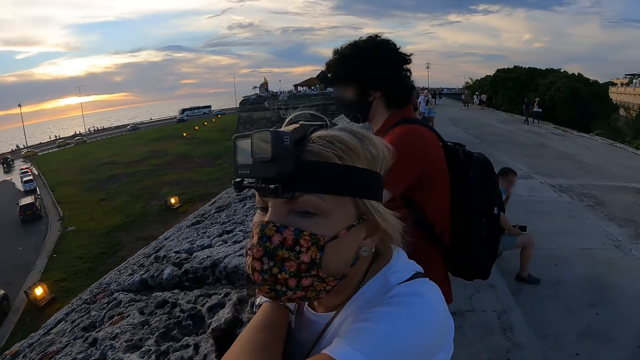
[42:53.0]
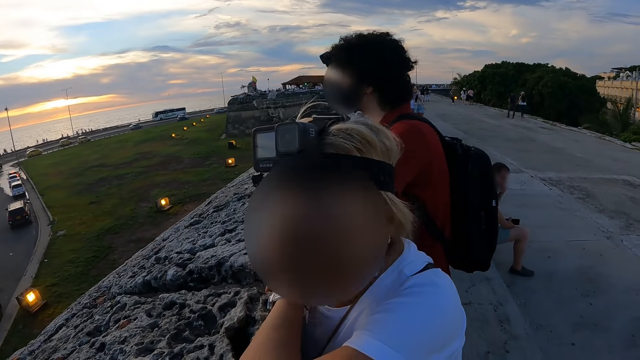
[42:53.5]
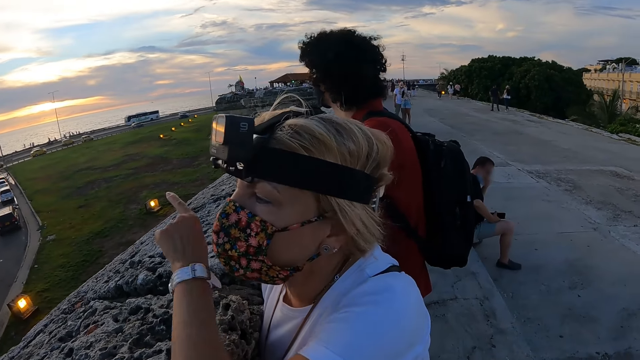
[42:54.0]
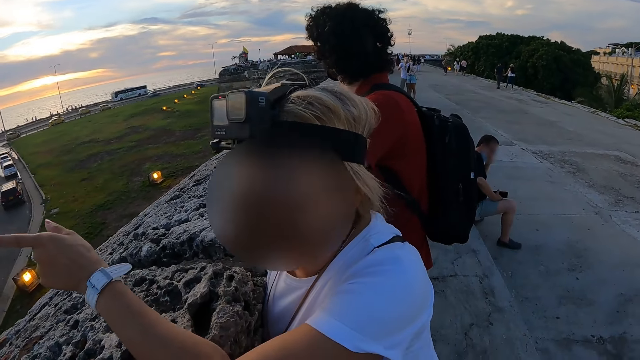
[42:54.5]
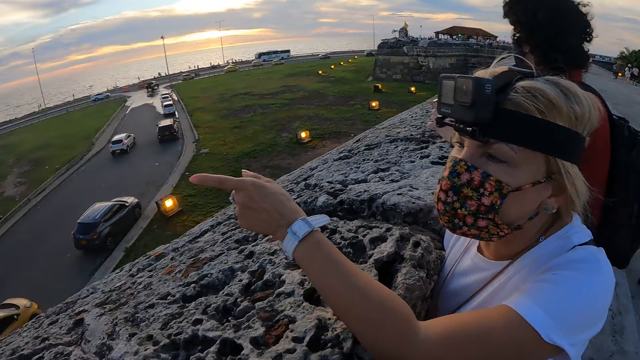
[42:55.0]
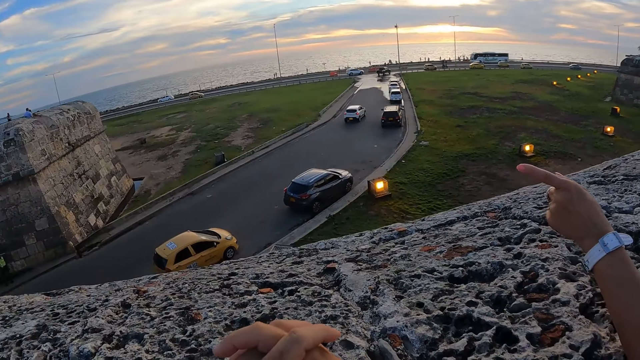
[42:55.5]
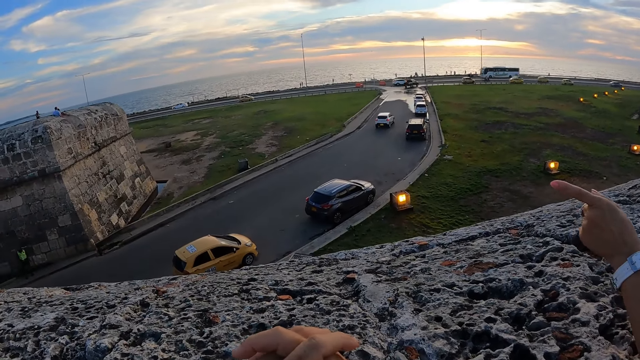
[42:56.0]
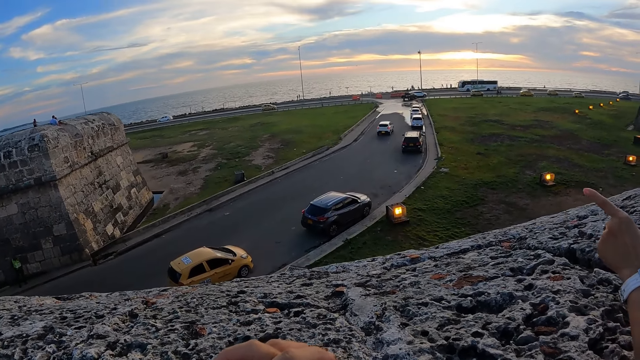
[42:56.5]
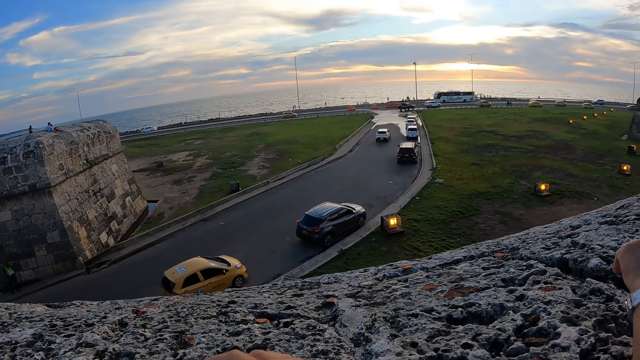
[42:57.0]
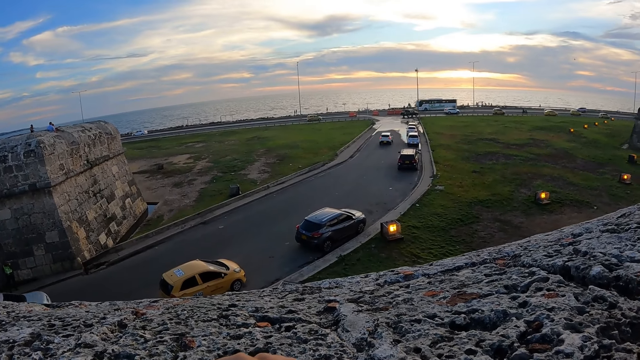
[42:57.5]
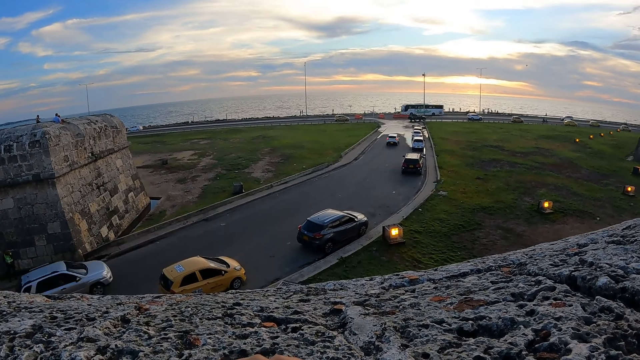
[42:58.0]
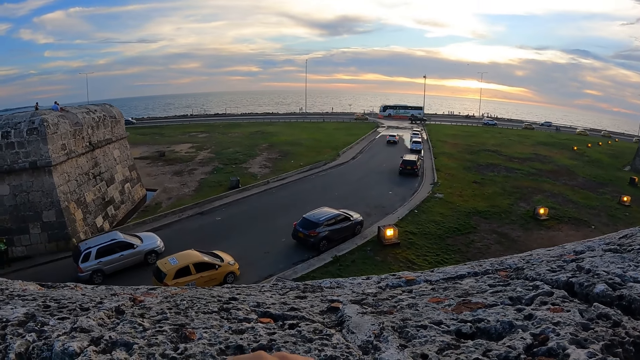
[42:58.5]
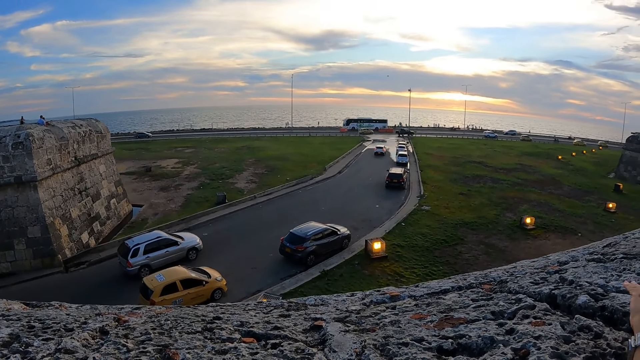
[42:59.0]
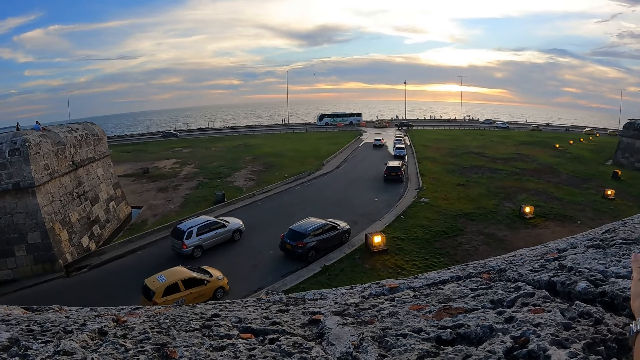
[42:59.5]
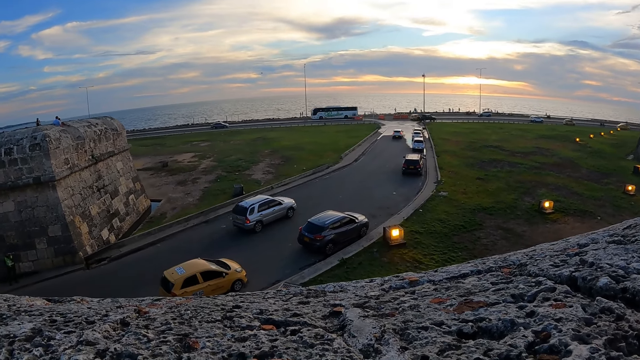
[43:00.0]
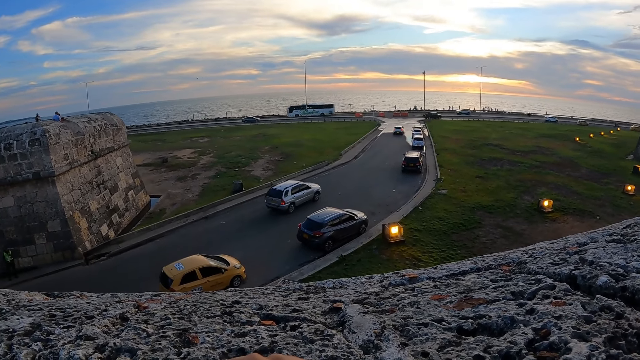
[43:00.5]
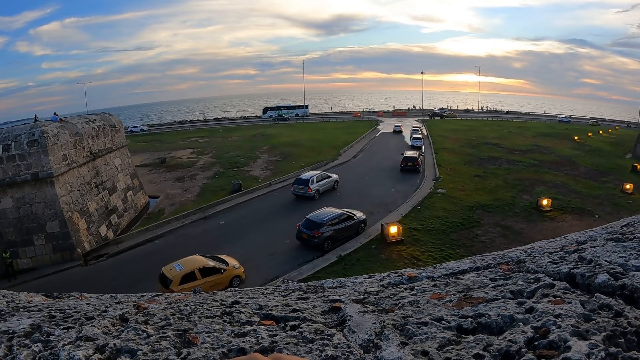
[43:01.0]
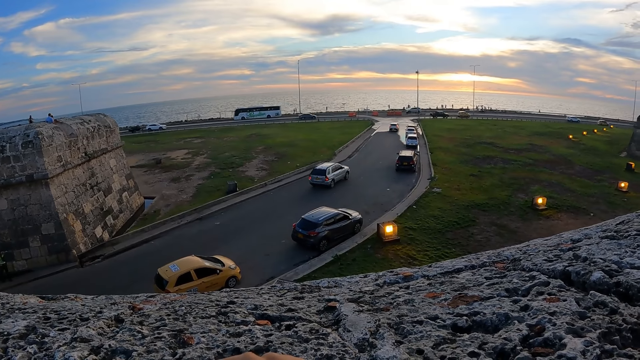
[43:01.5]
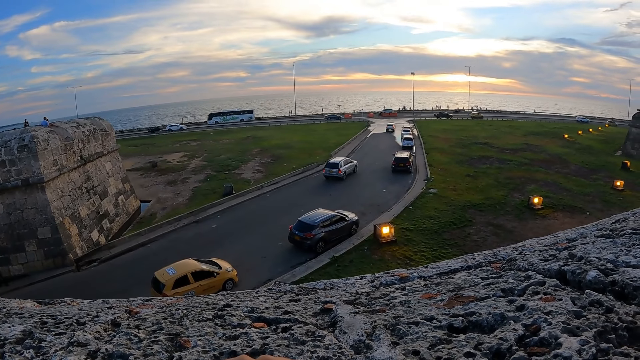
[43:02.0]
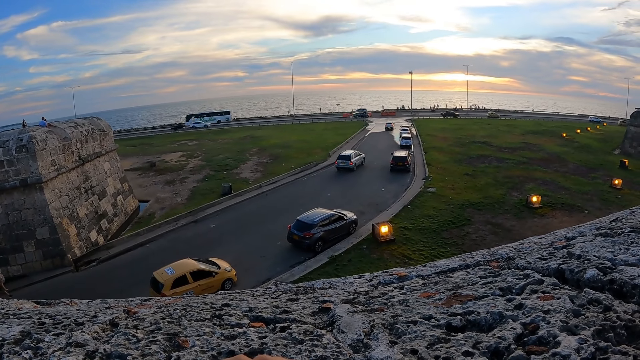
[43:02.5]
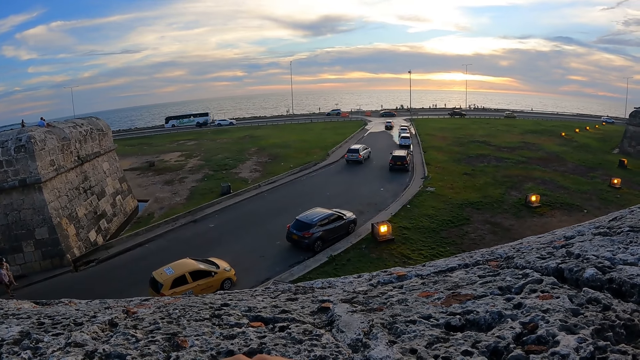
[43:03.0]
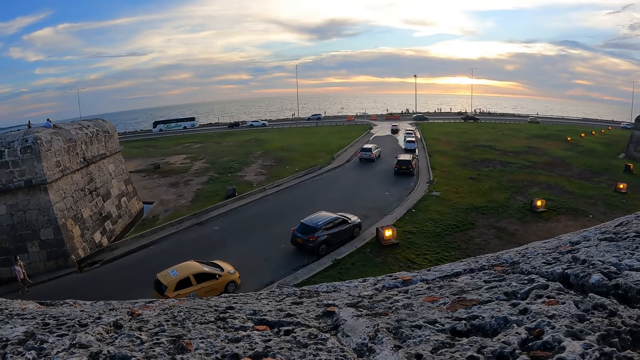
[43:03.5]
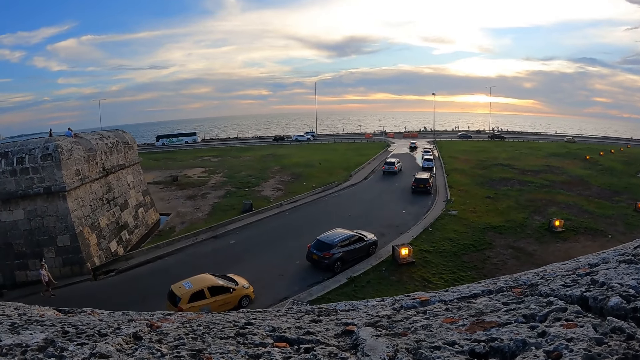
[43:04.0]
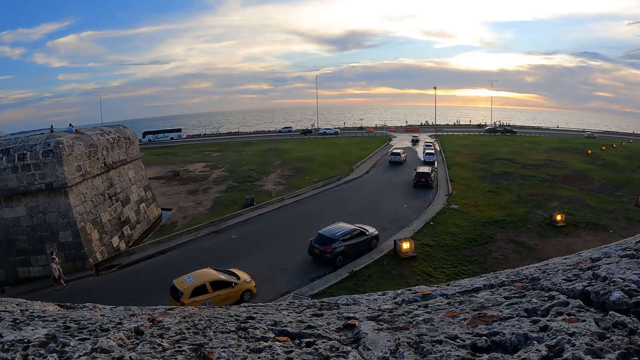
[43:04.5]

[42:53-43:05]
The camera wearer converses with the woman on the roof top. The woman points with the left hand. The camera wearer watches vehicles on the road.

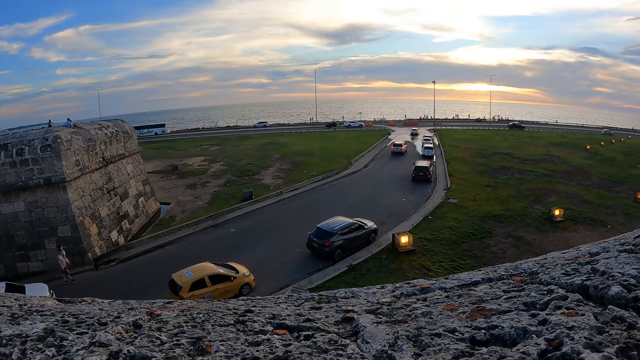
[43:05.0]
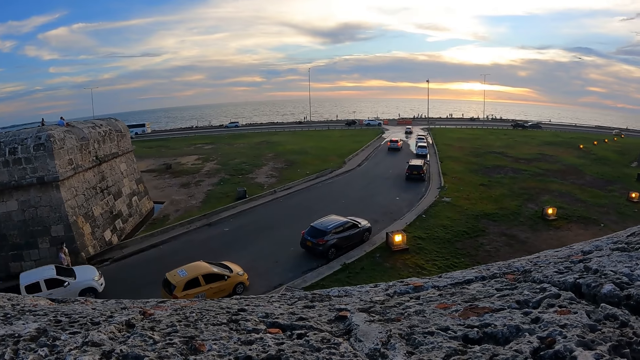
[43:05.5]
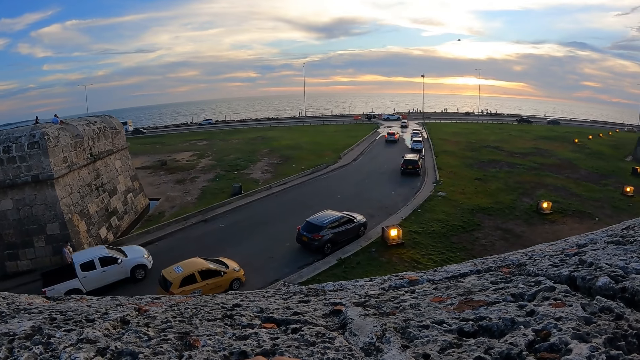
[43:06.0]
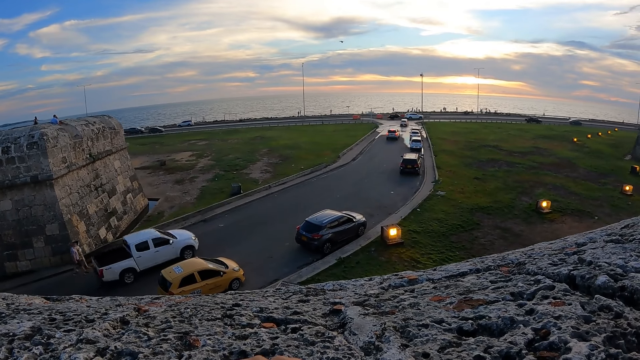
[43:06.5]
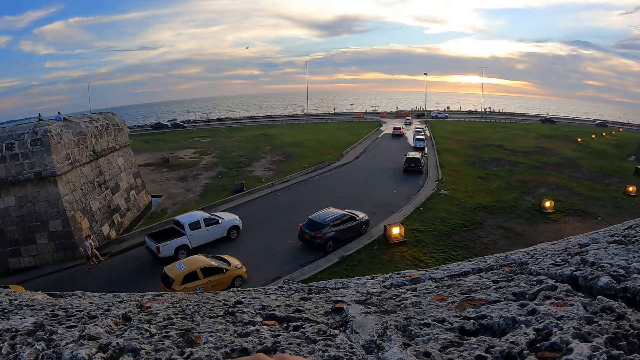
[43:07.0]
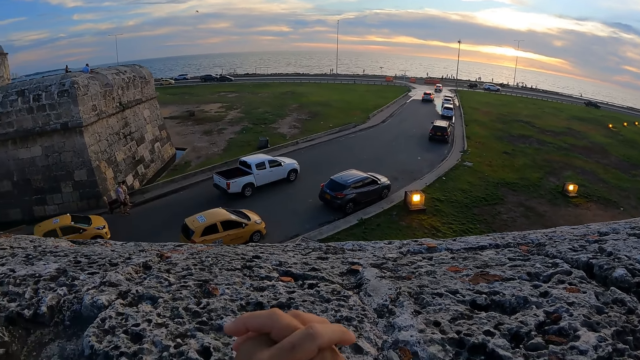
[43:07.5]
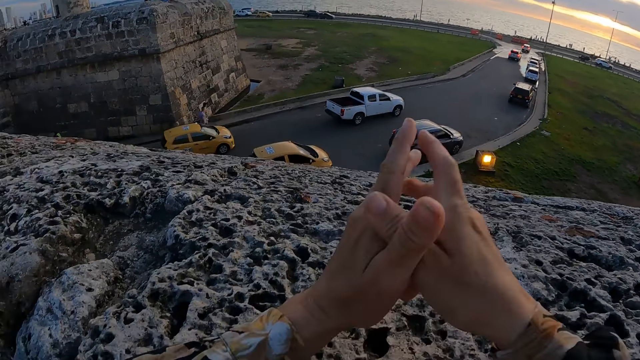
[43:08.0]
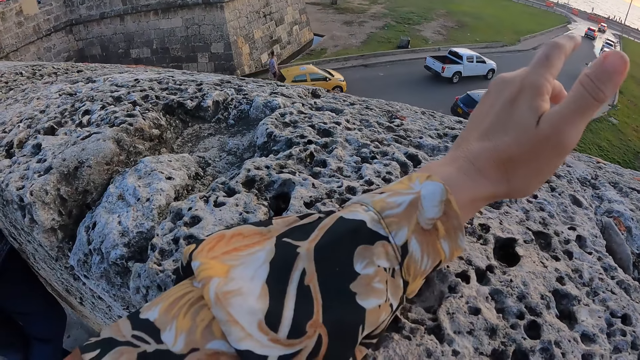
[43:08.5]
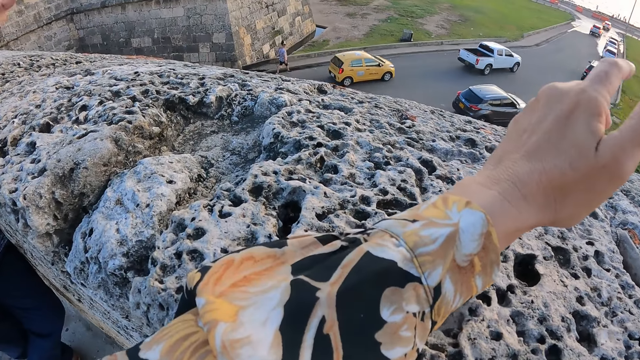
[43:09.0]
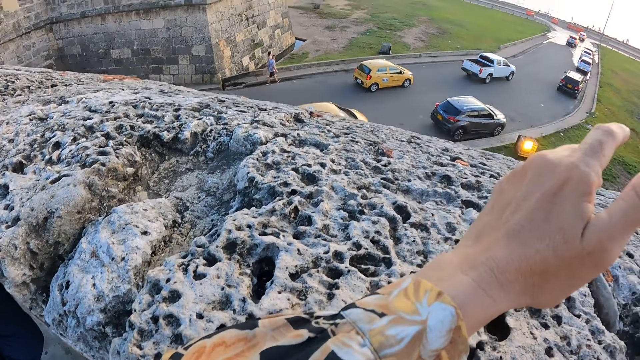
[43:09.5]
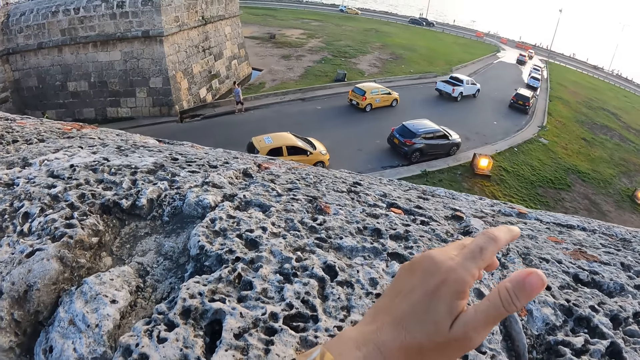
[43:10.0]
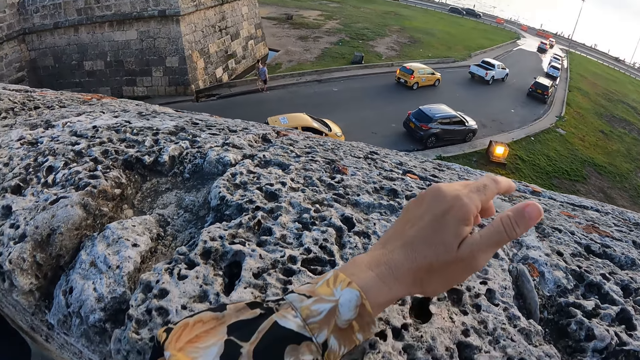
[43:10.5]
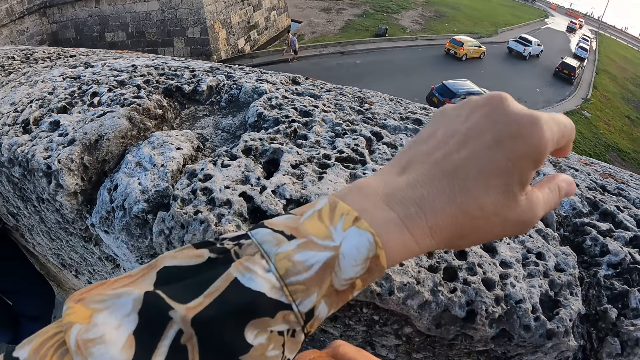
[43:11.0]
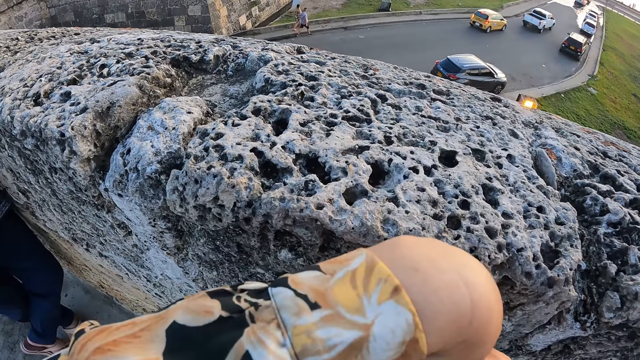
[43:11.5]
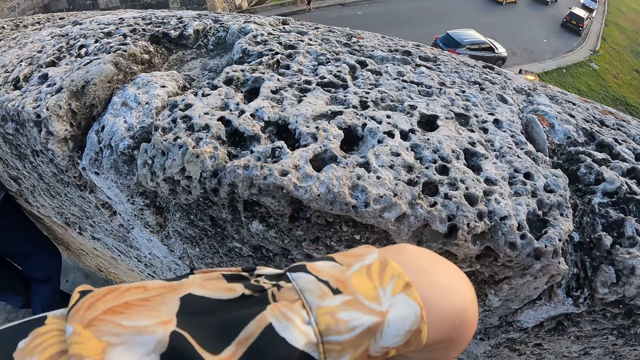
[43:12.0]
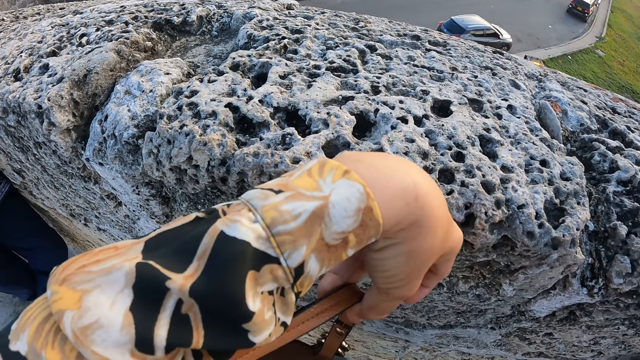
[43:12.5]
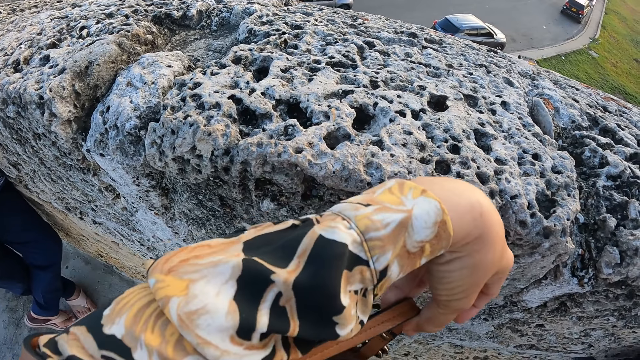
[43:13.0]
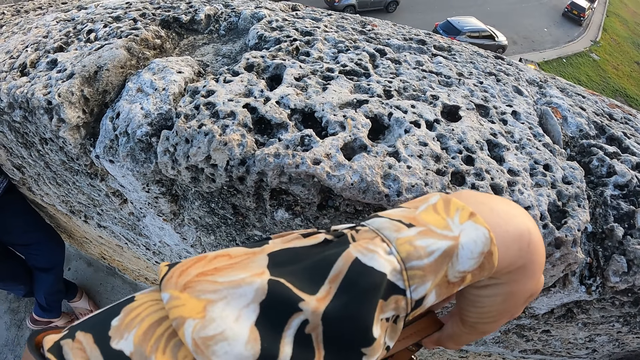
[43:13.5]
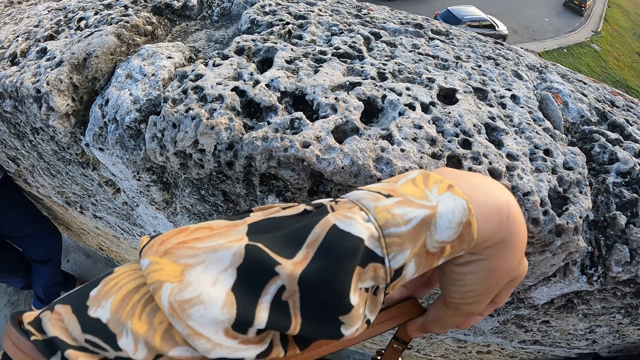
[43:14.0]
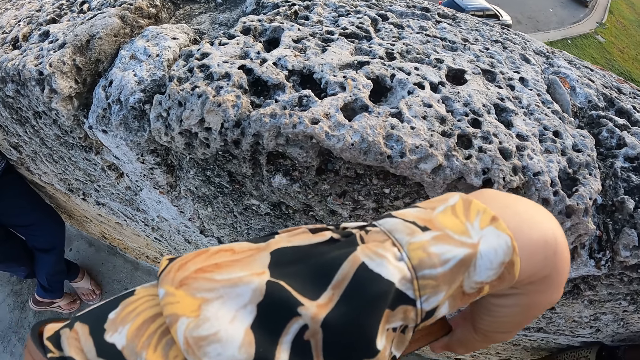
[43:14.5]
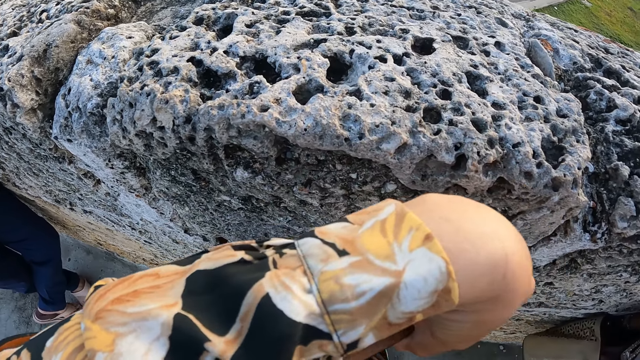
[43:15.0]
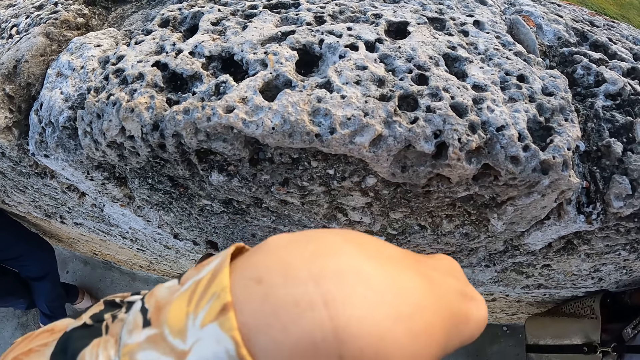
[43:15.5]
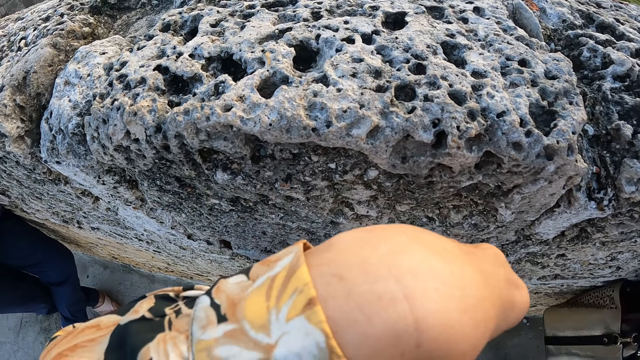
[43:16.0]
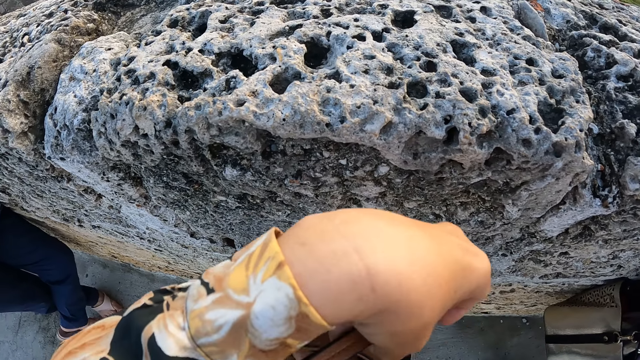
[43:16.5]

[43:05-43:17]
The camera wearer searches his bag with his hands.
